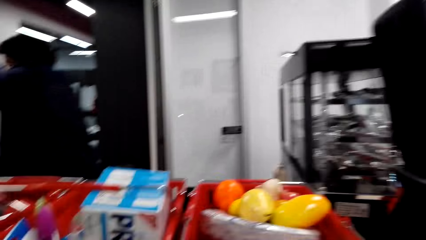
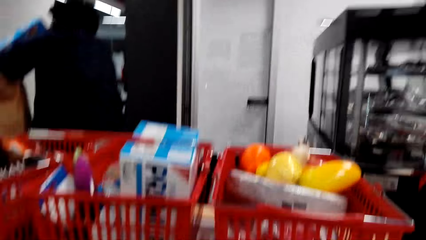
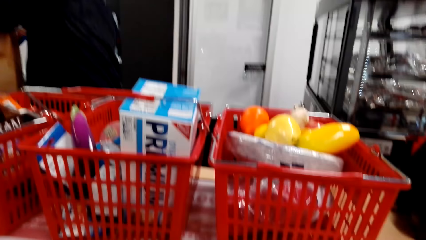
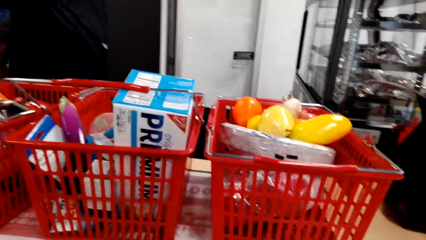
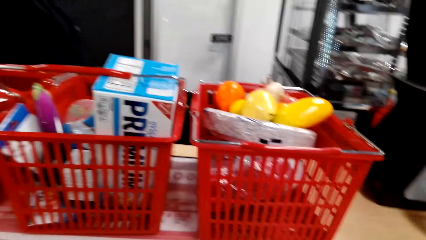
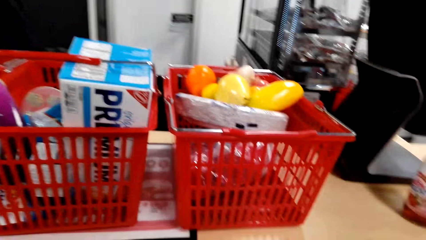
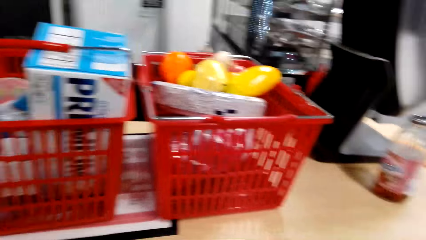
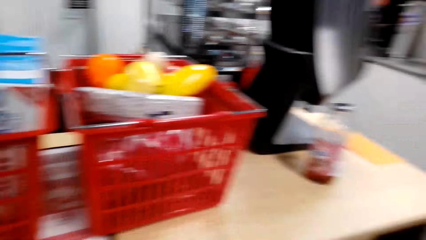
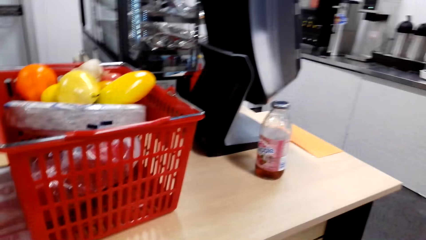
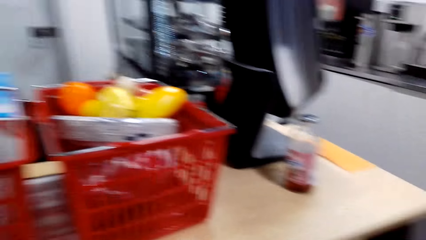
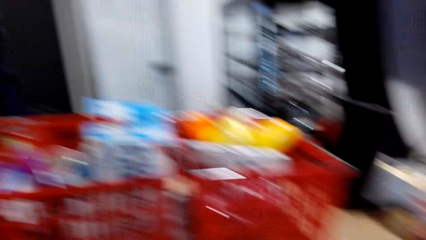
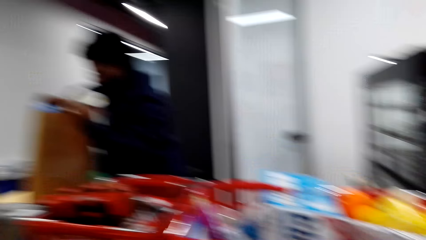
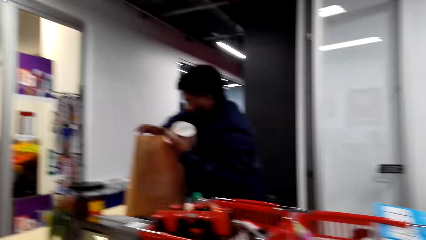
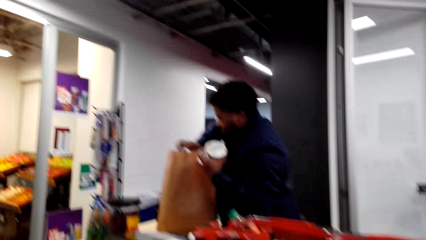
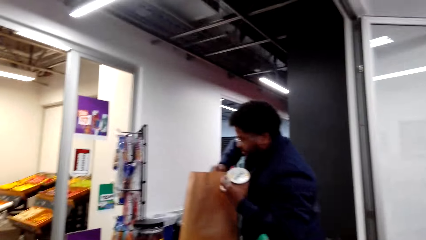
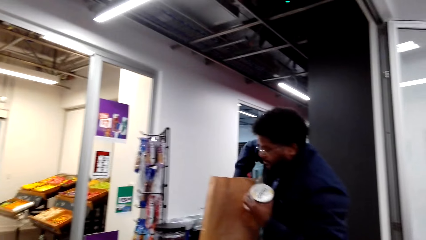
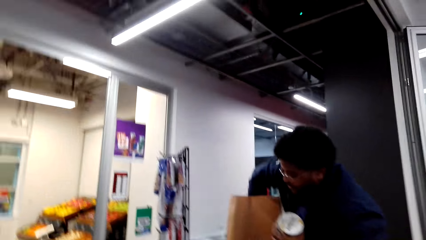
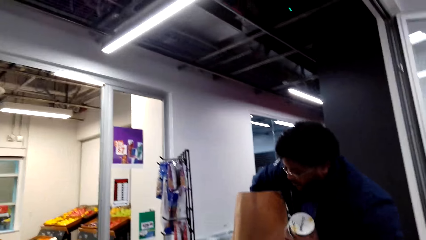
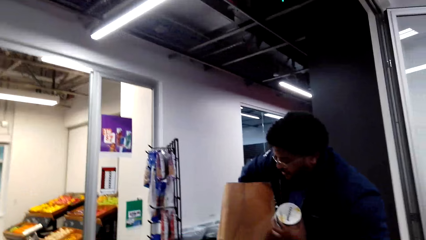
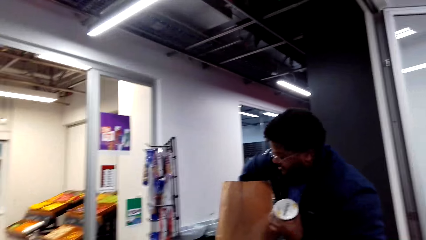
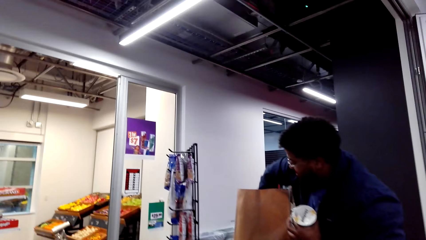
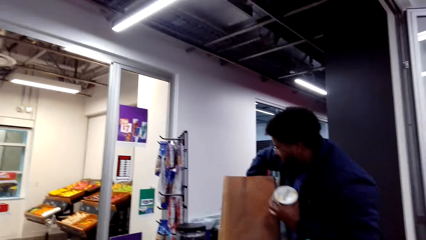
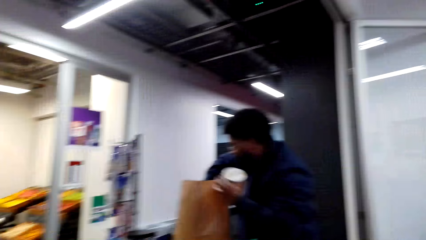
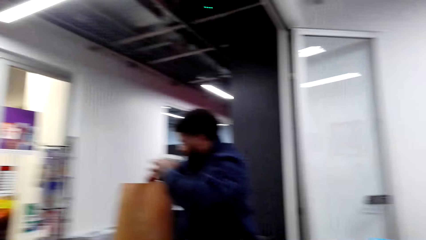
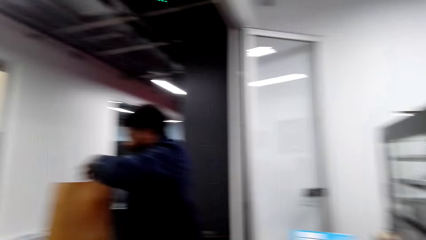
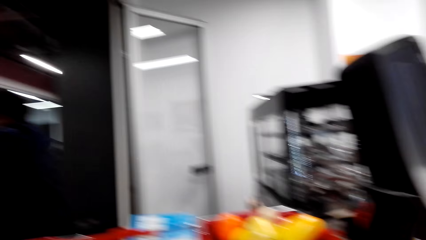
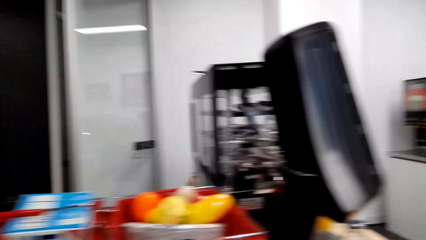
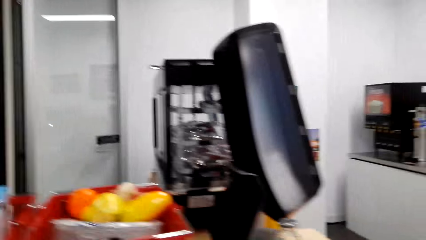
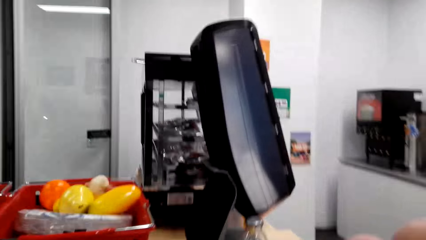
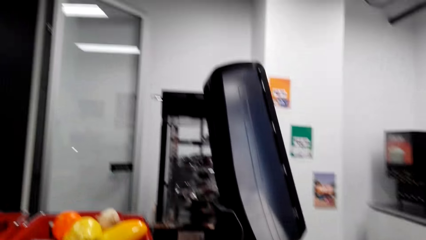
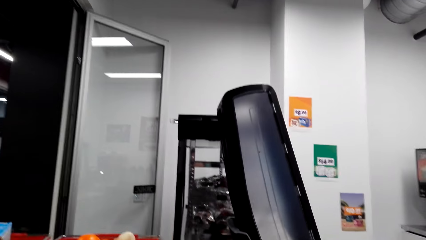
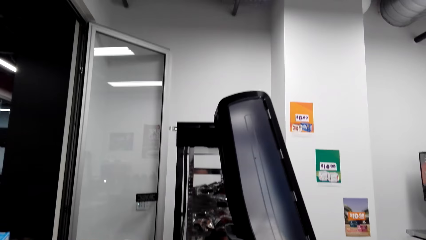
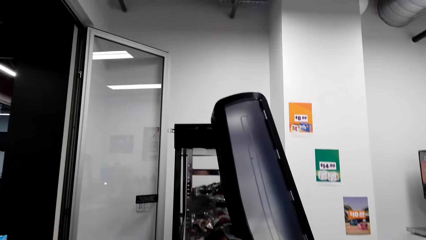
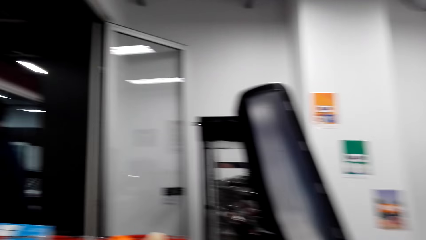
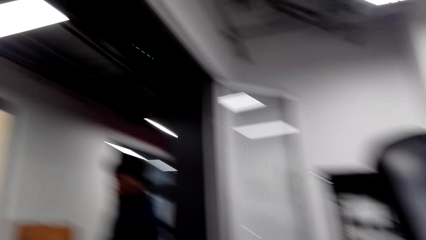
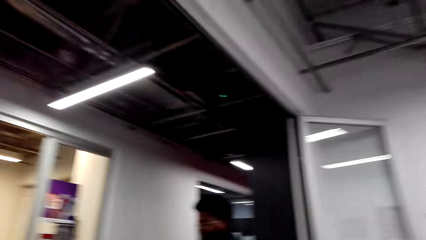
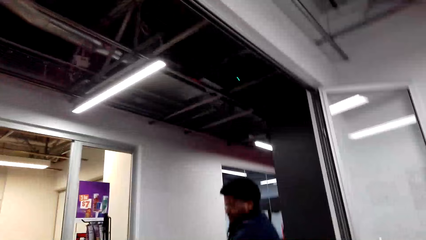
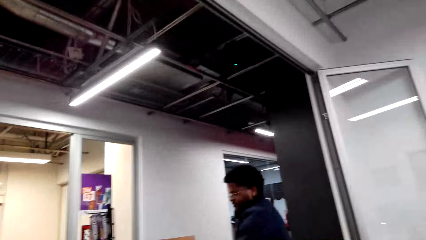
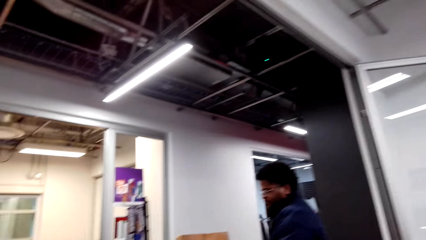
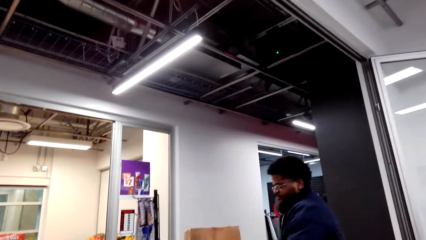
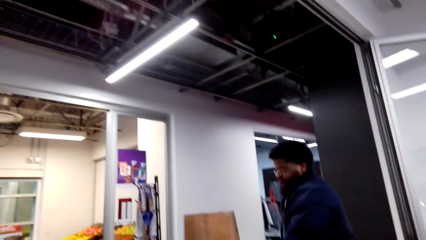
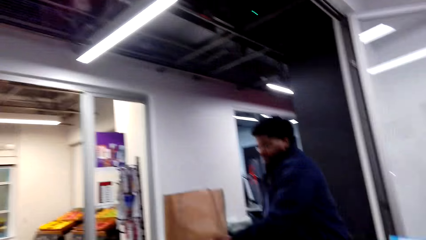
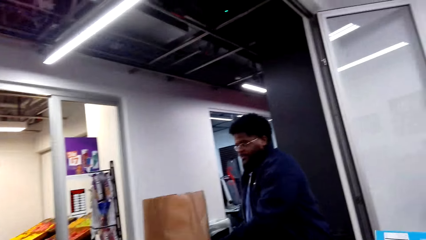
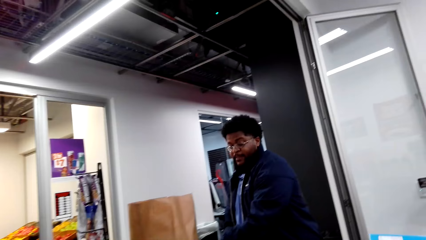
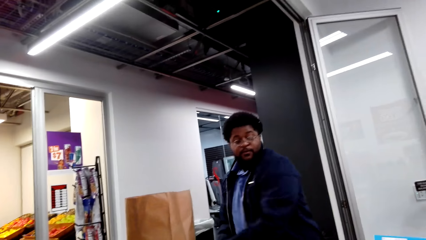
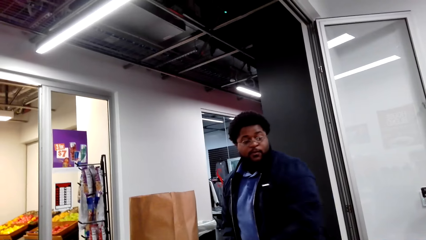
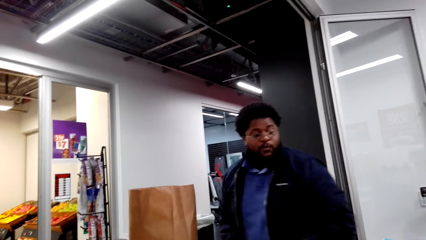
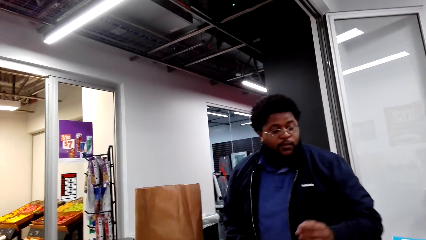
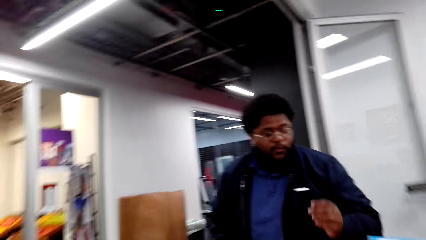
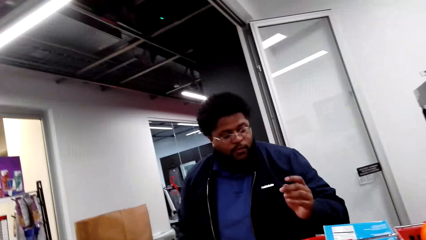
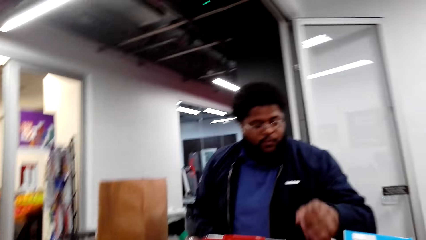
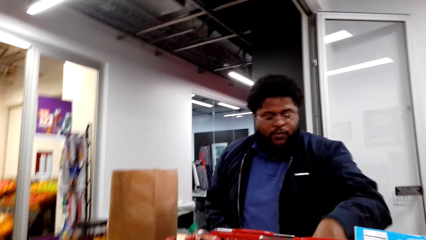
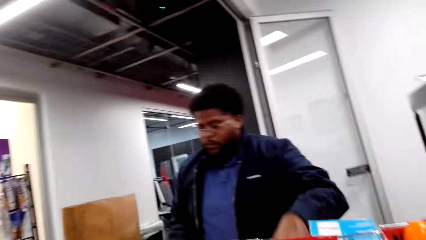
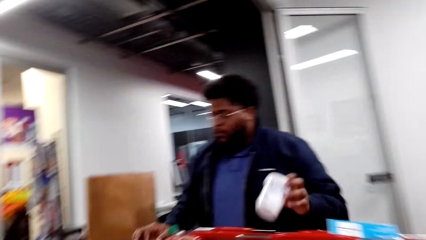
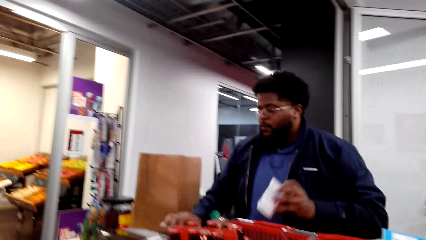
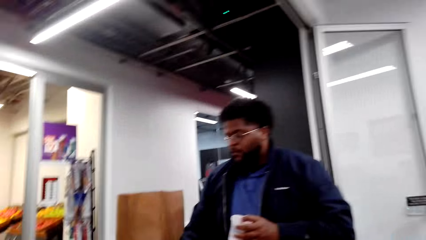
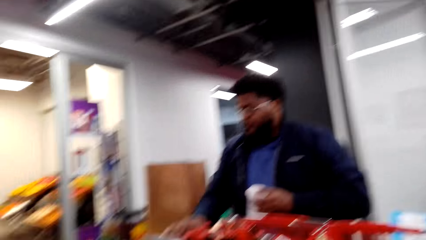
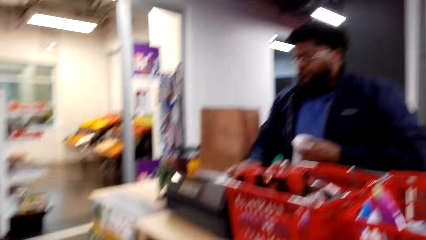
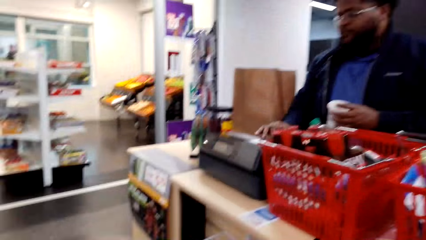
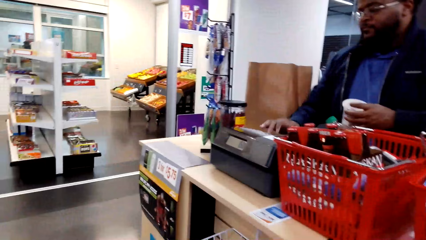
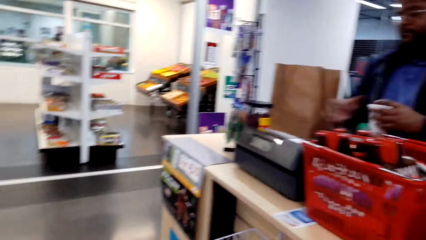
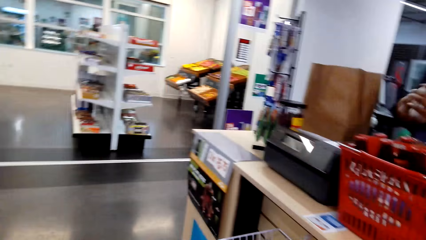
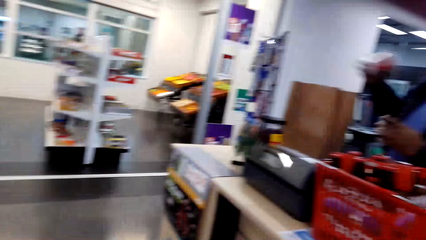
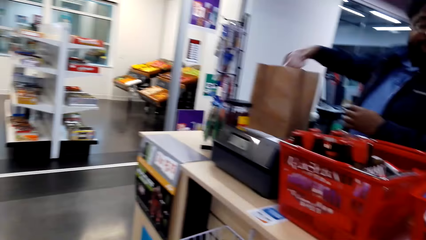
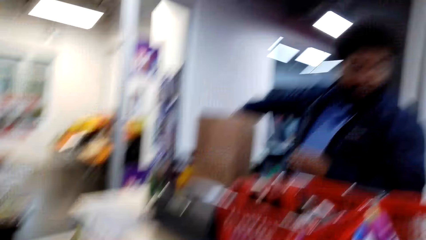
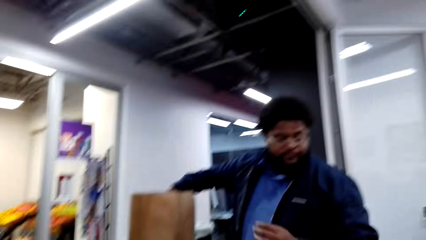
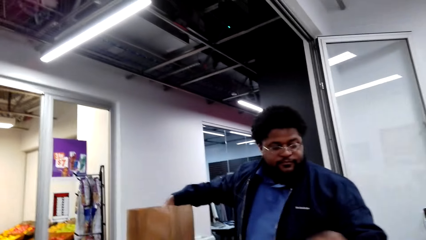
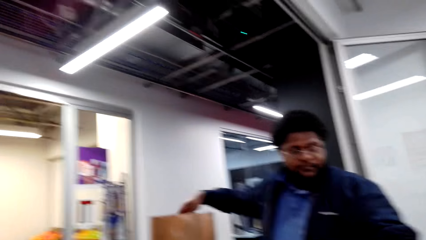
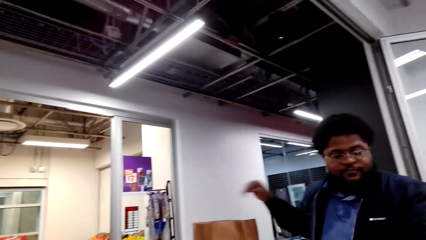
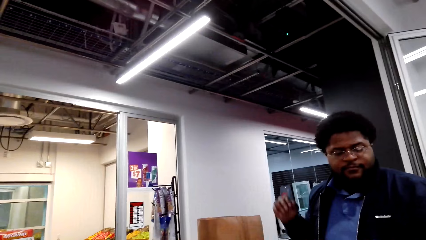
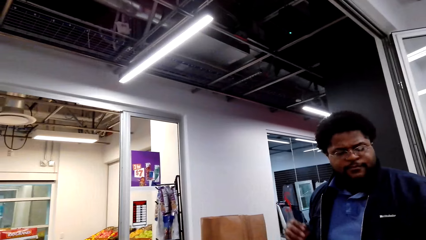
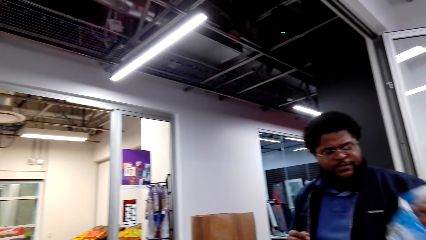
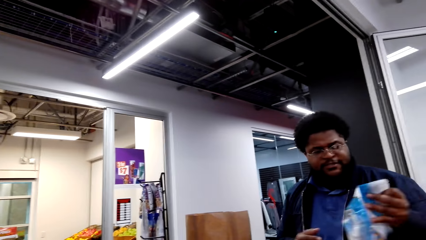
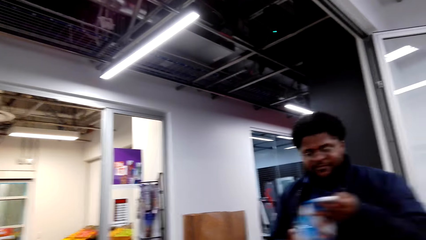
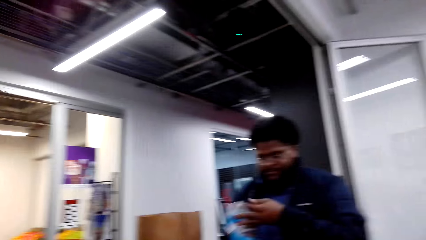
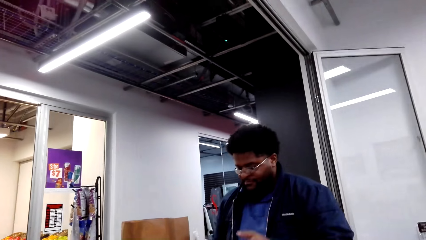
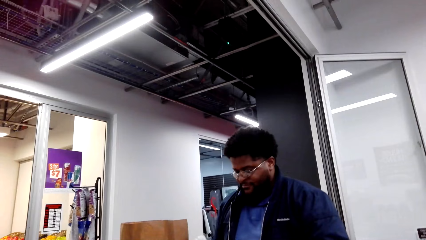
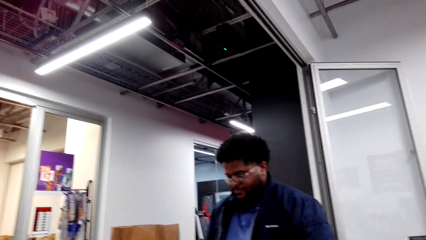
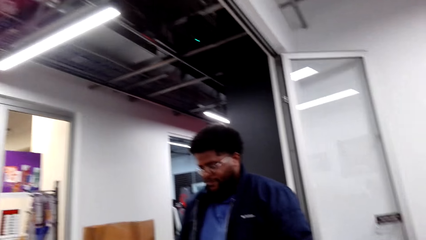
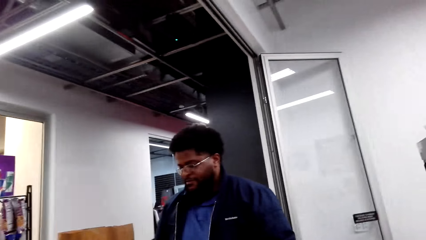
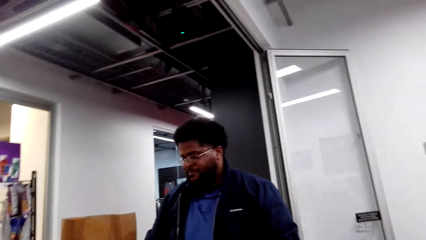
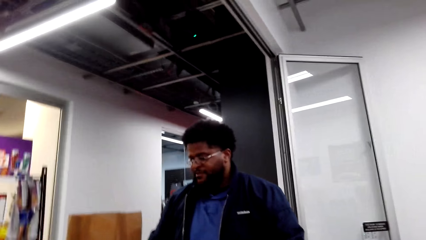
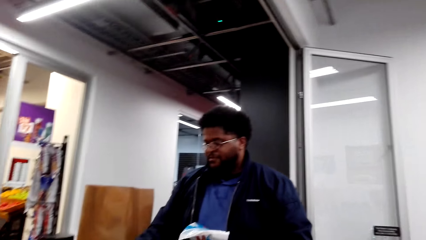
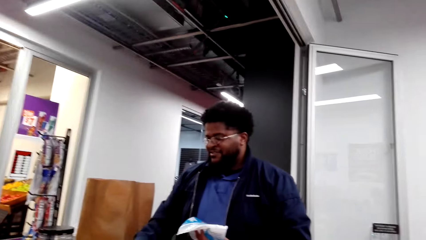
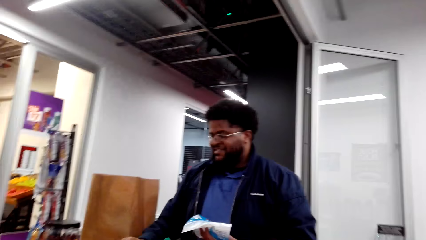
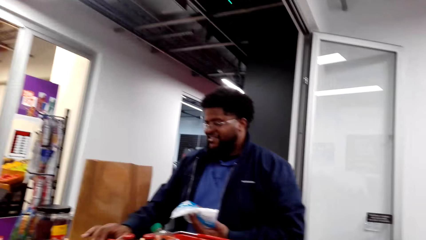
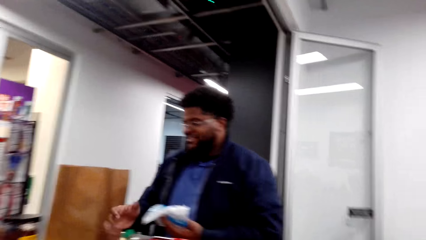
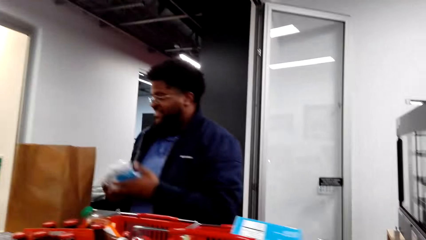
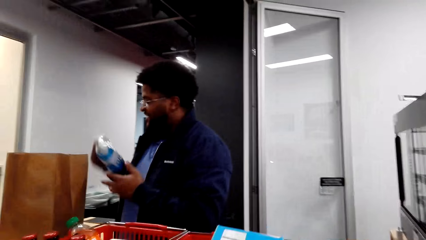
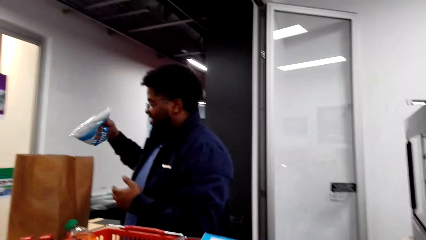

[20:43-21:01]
The cashier holds a yogurt, puts the yogurt in the paper bag, shakes the paper bag, stares at the items in the shopping basket, picks cups, and operates the cash register machine. The camera wearer looks at the cashier. The cashier passes the cups to the right hand. The camera wearer talks to the cashier. The cashier puts the cups in the paper bag, picks a milk sachet, adjusts the milk sachet in the hand, operates the cash register machine, interacts with the camera wearer, and passes the milk sachet to the right hand.
